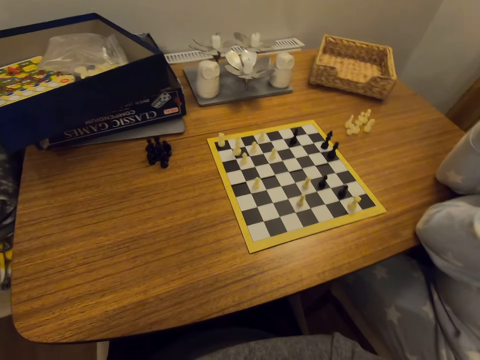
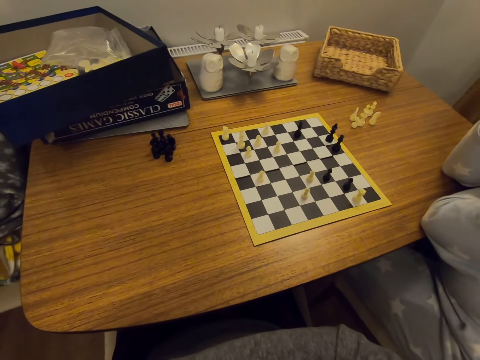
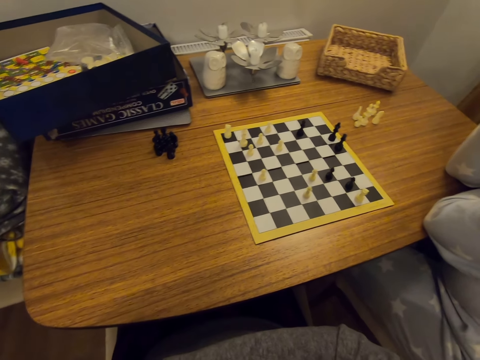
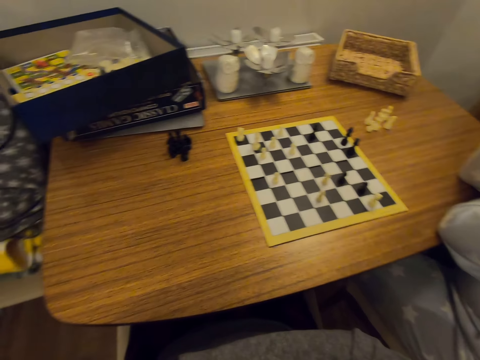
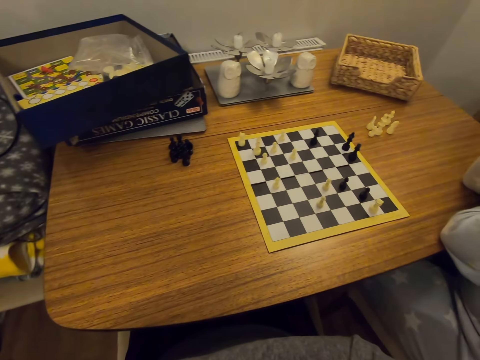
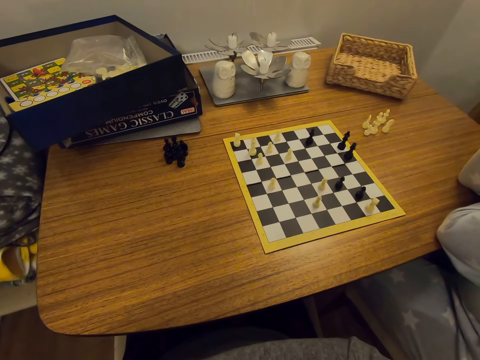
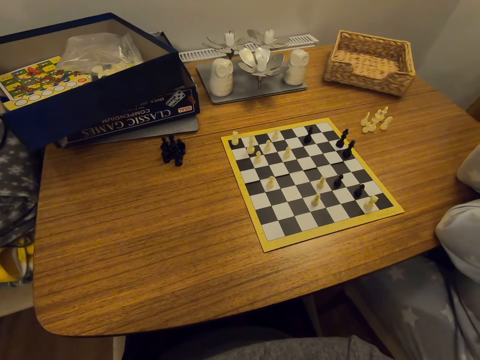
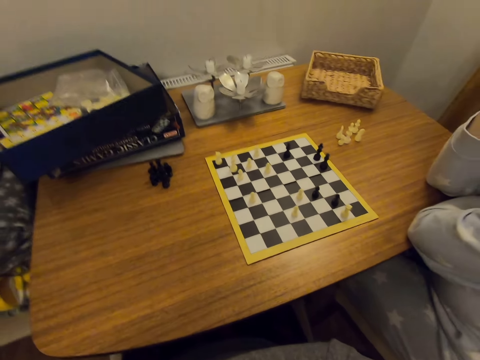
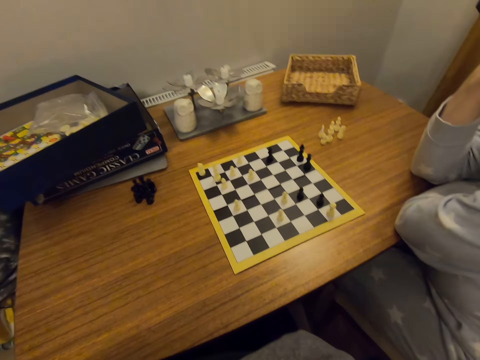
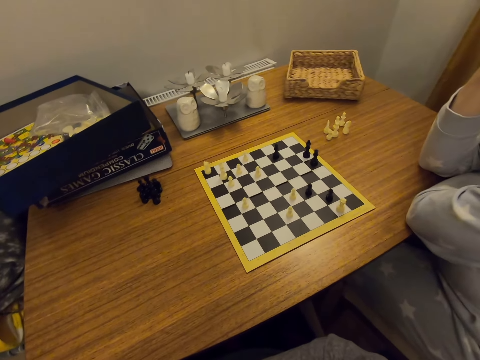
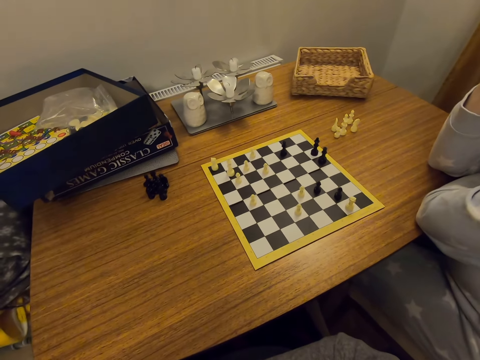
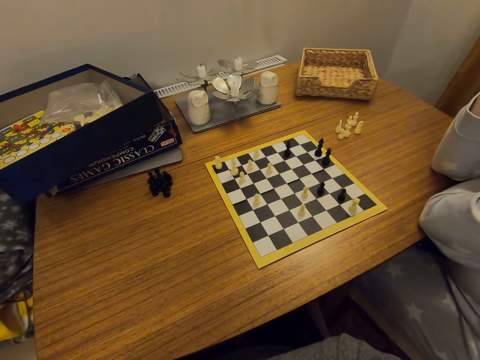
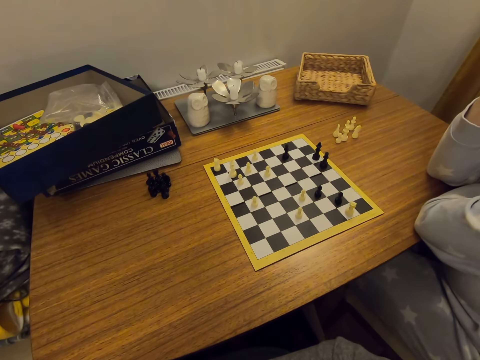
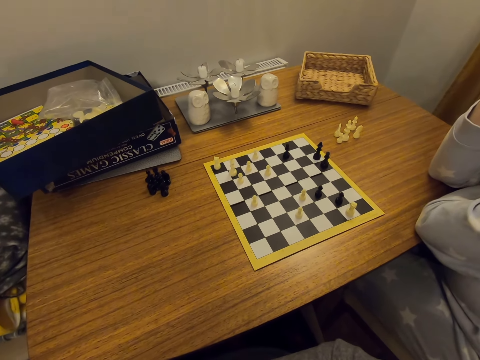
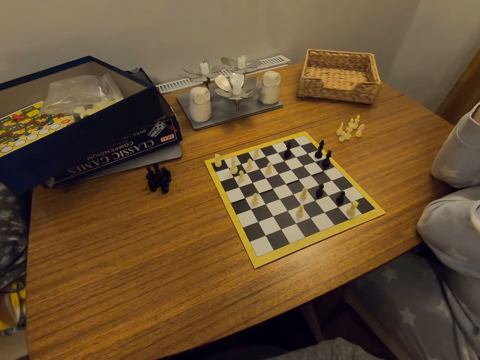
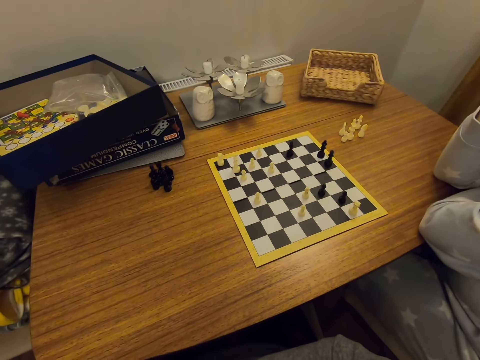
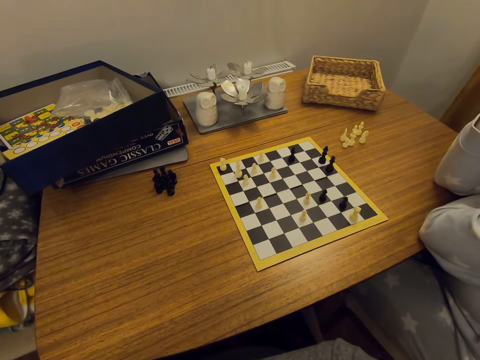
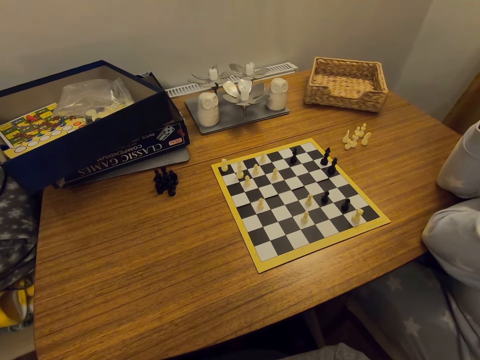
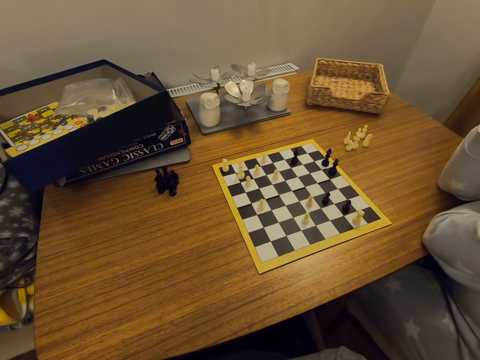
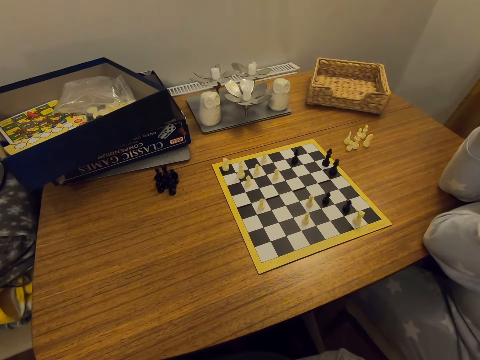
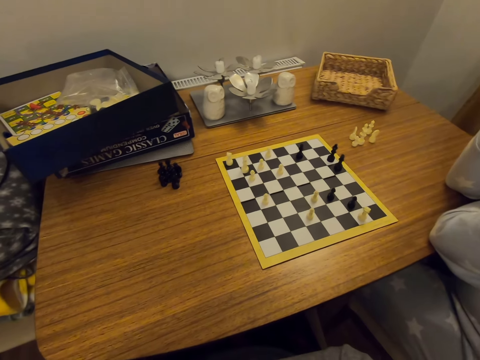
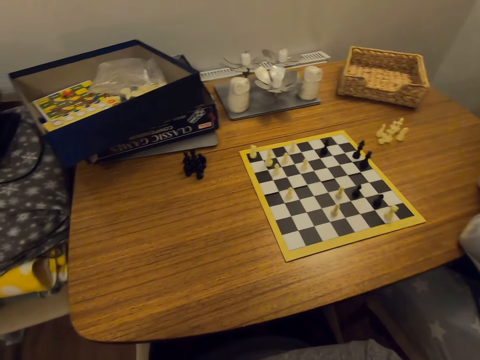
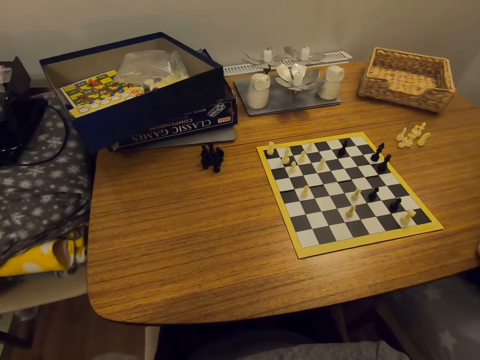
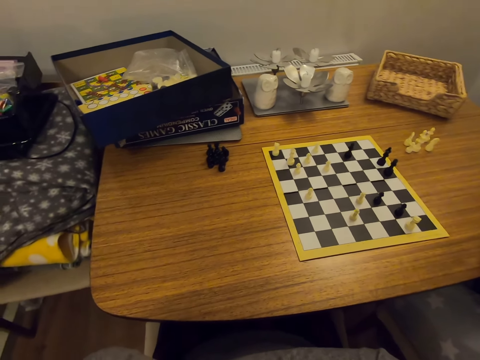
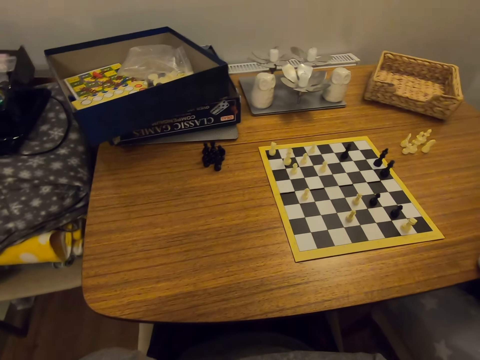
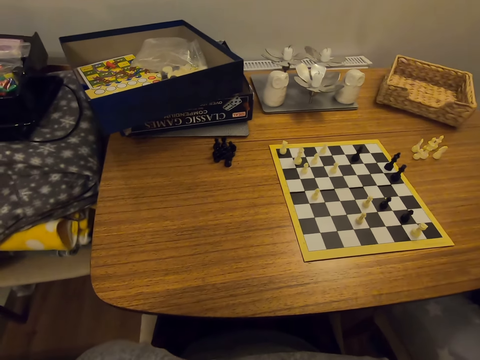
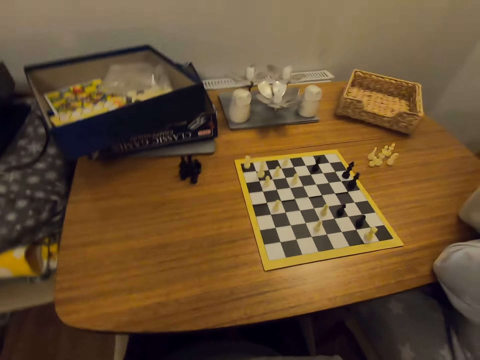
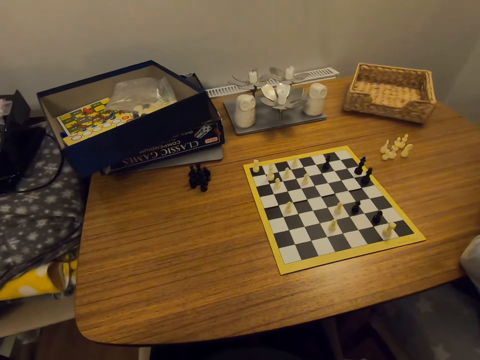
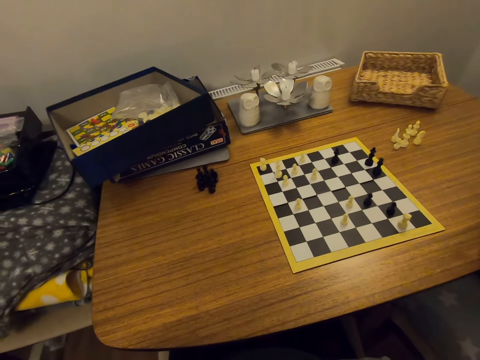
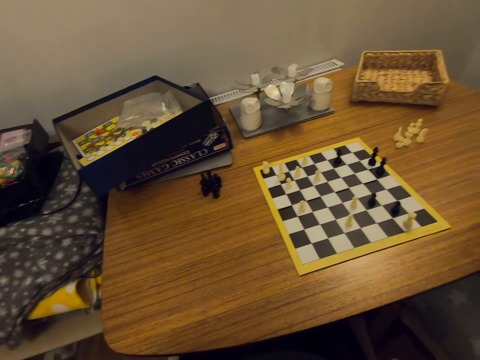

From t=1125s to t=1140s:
The camera wearer looks around.

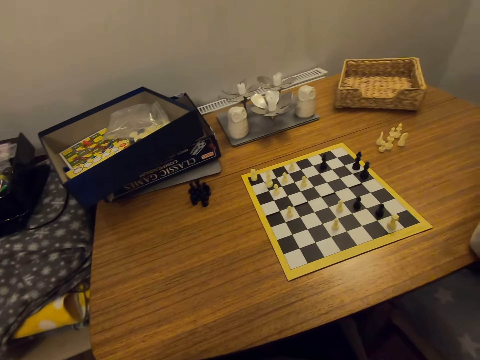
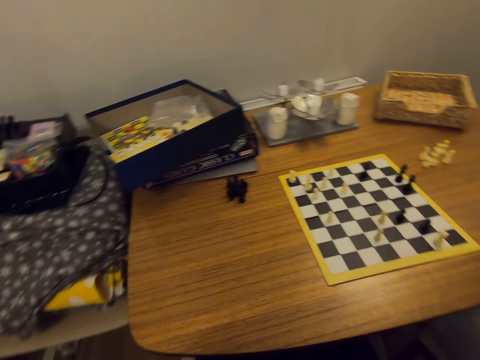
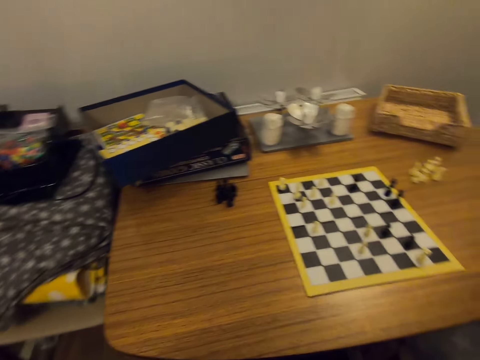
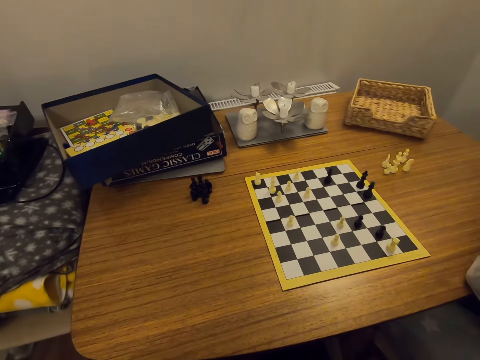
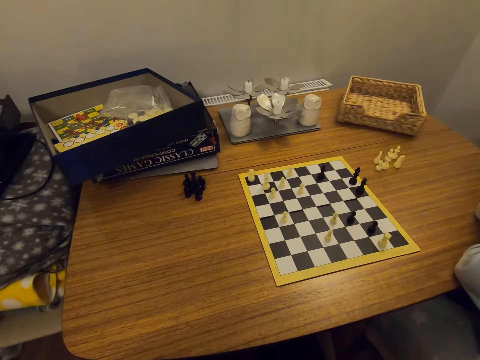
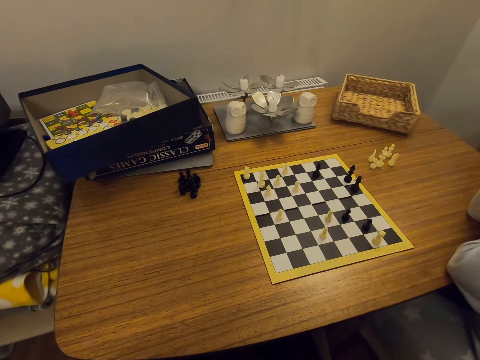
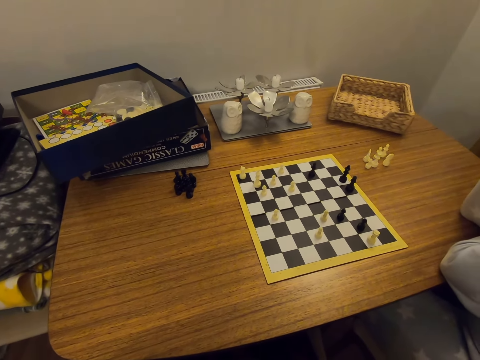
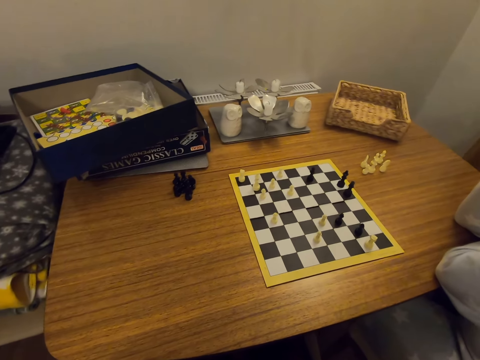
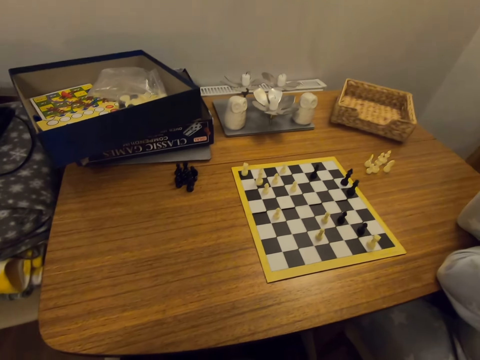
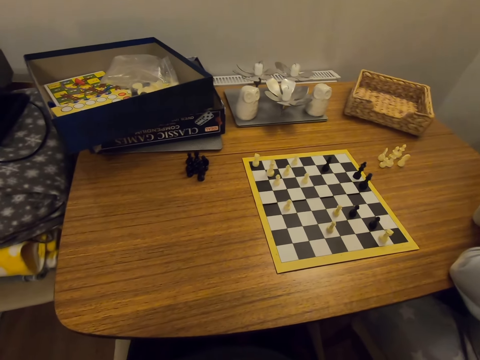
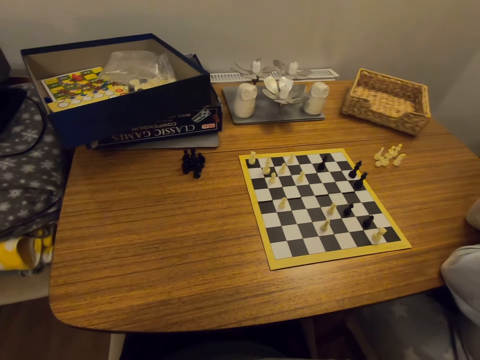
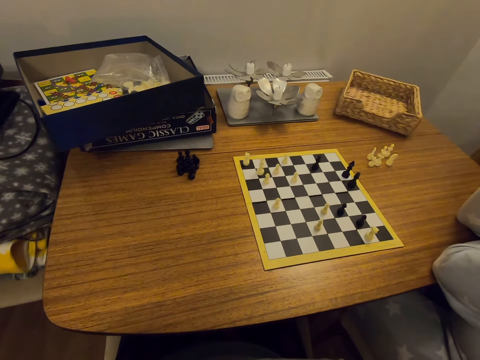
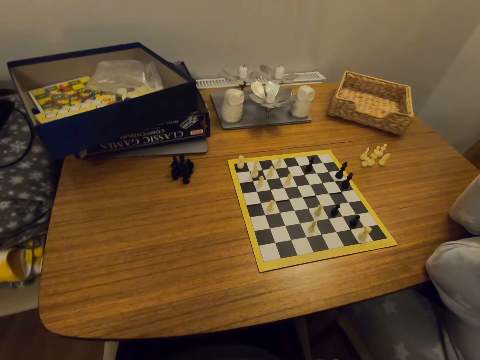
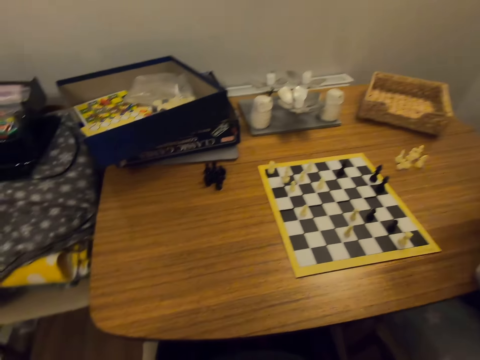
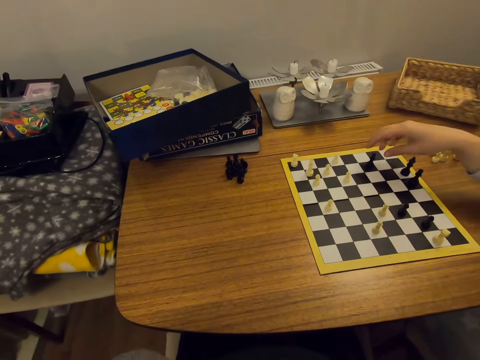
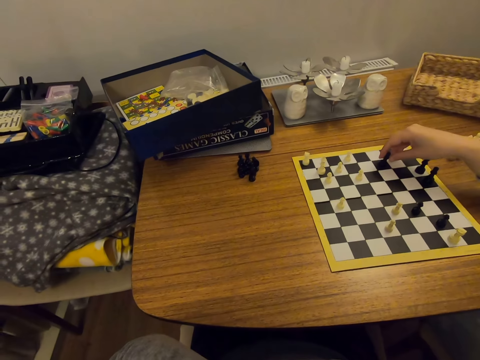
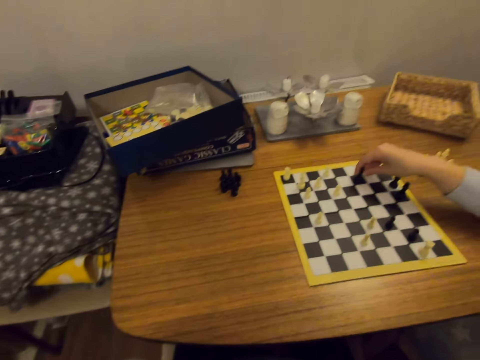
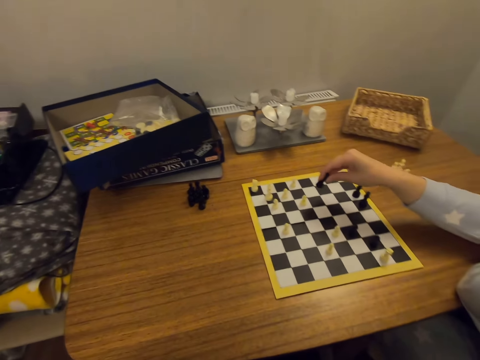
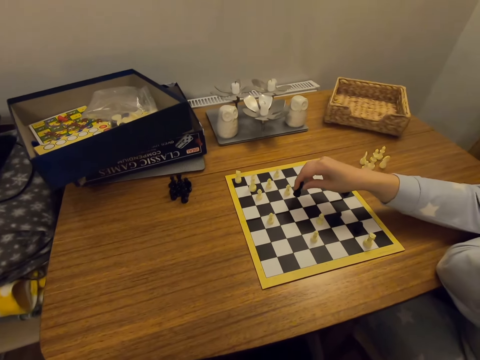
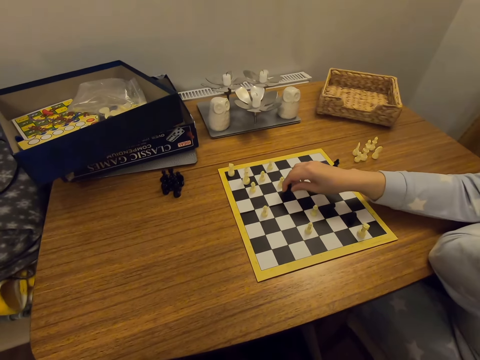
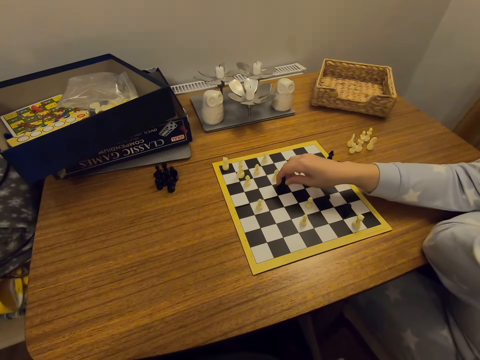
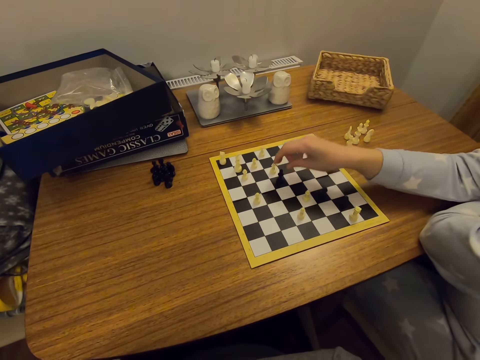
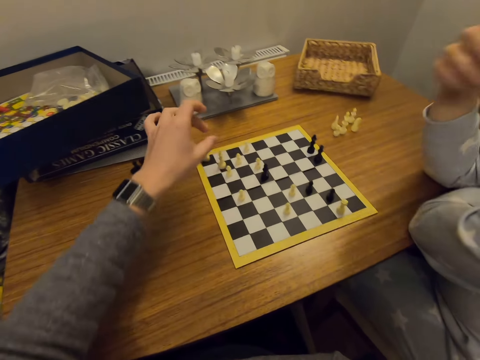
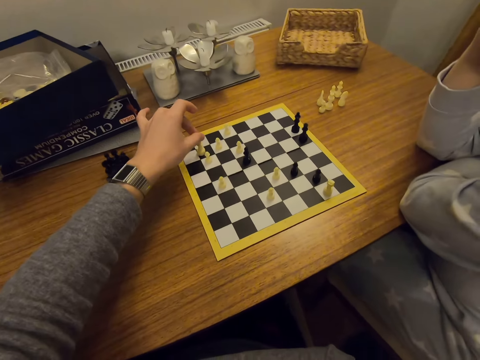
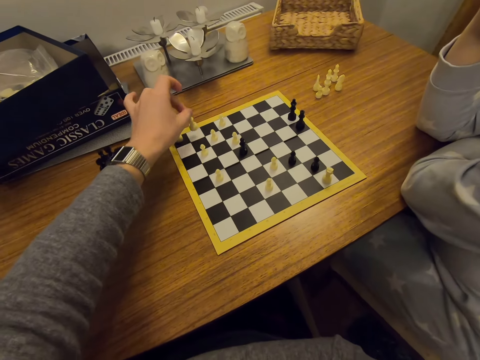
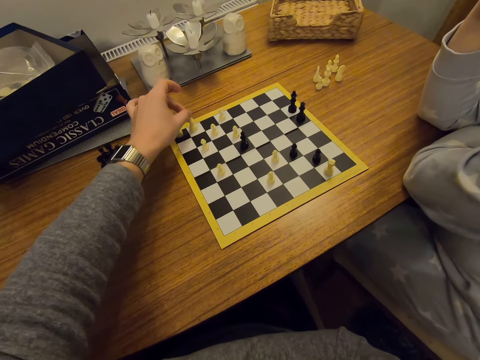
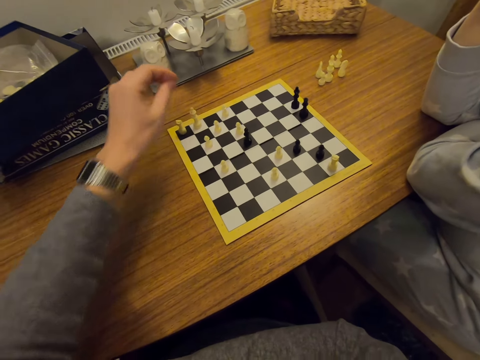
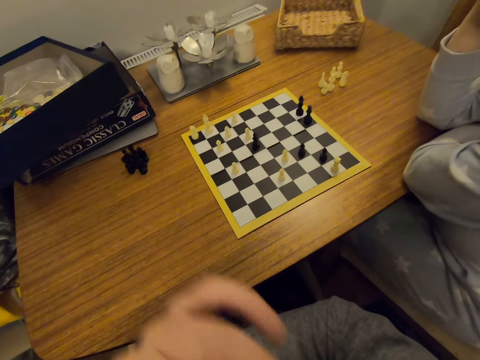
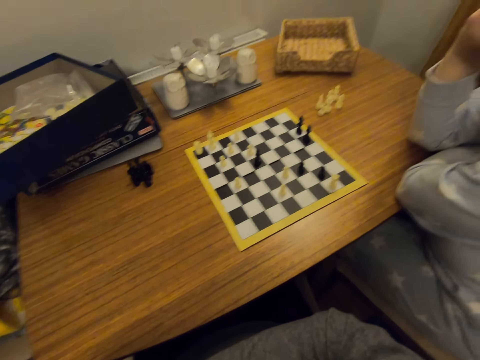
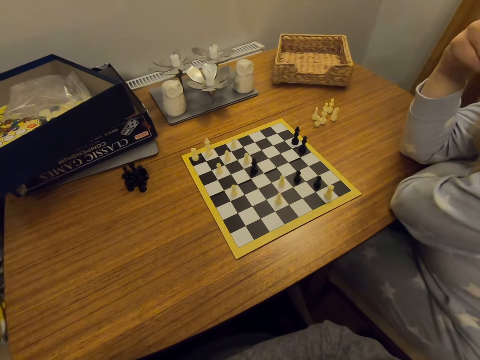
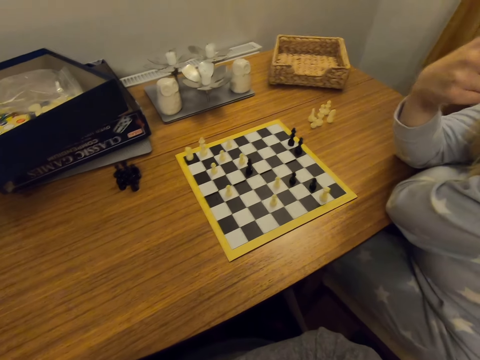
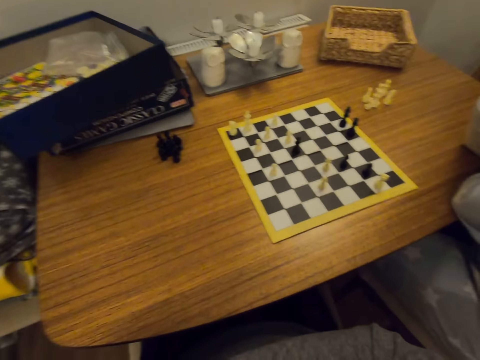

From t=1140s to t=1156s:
A person moves a chess piece on a board. The camera wearer moves a chess piece on the board. The person touches the face.
